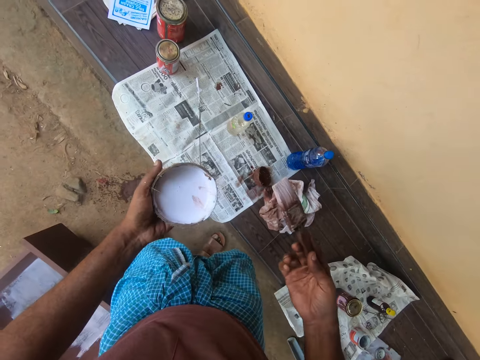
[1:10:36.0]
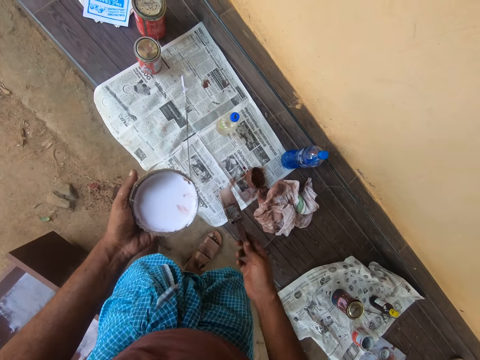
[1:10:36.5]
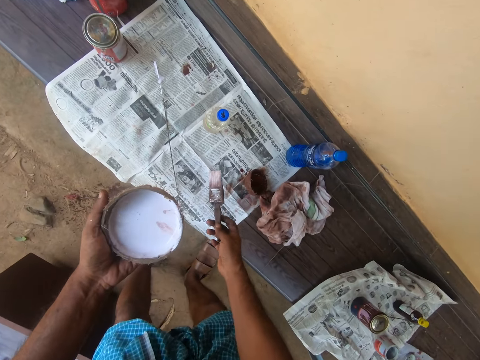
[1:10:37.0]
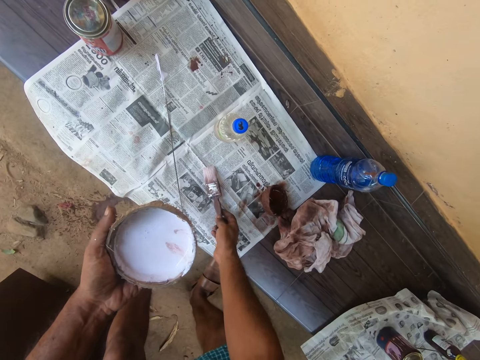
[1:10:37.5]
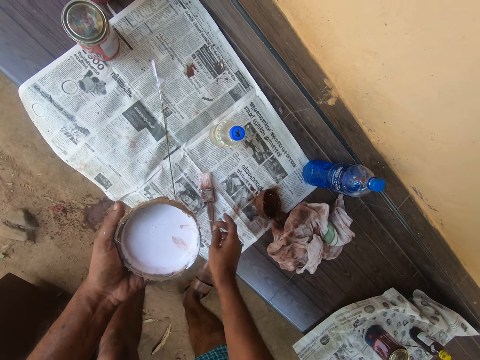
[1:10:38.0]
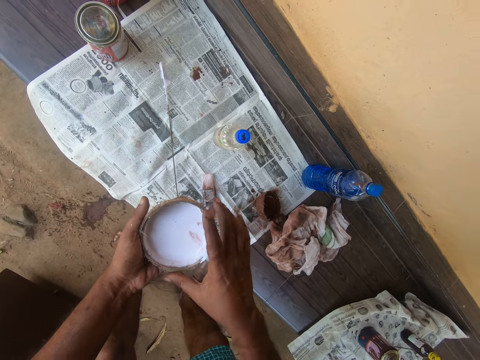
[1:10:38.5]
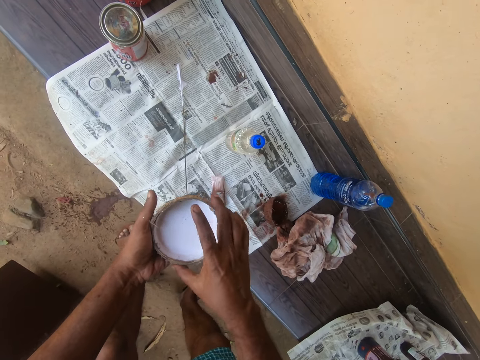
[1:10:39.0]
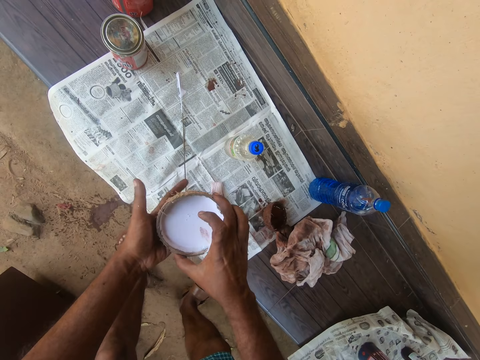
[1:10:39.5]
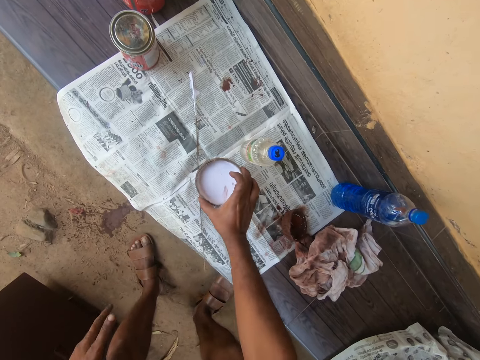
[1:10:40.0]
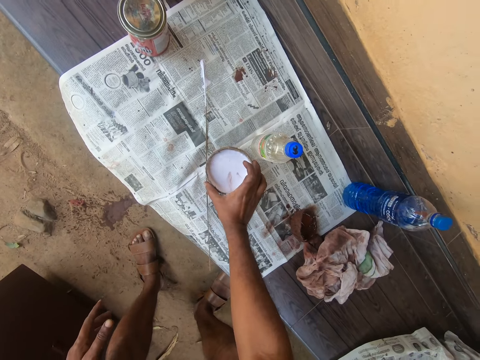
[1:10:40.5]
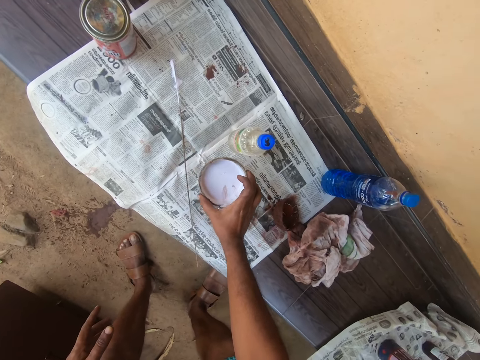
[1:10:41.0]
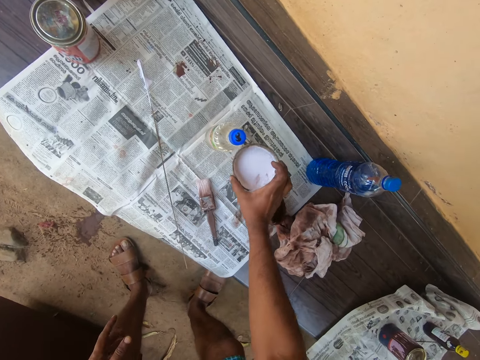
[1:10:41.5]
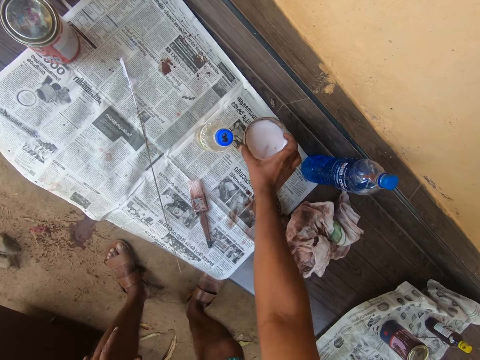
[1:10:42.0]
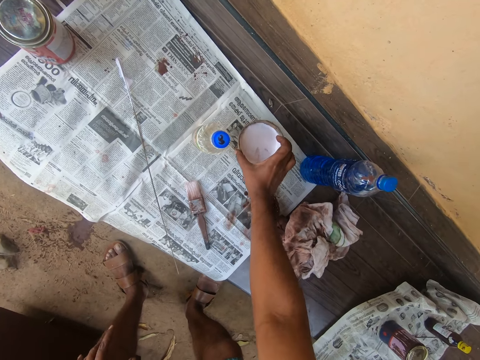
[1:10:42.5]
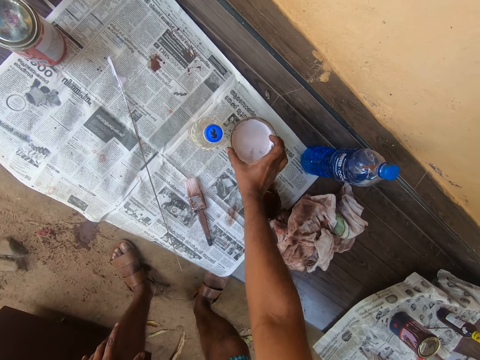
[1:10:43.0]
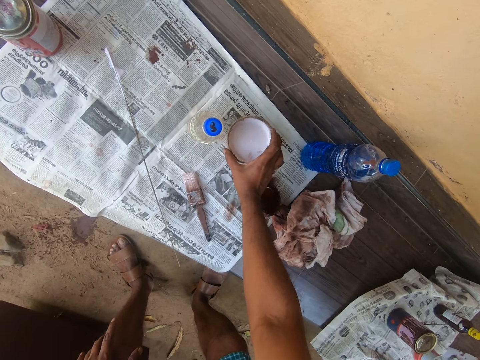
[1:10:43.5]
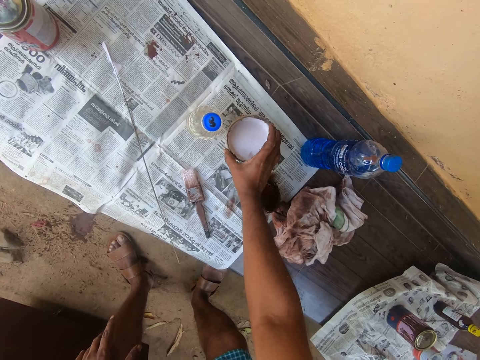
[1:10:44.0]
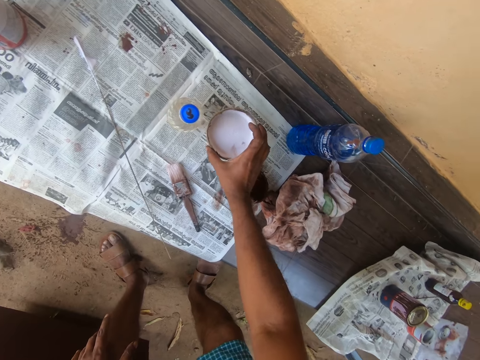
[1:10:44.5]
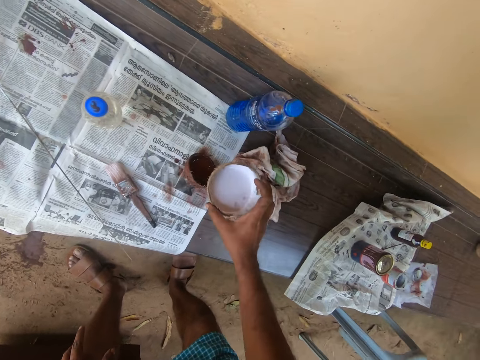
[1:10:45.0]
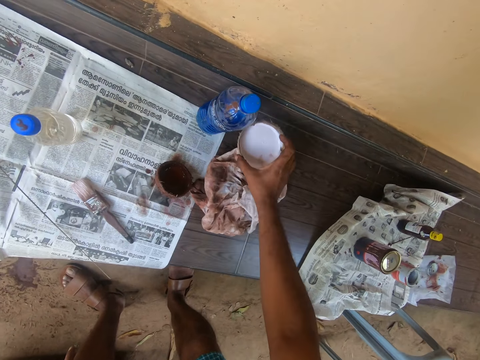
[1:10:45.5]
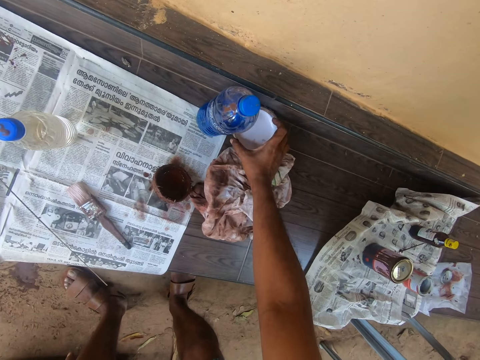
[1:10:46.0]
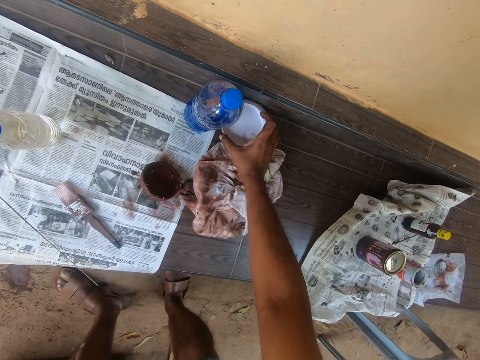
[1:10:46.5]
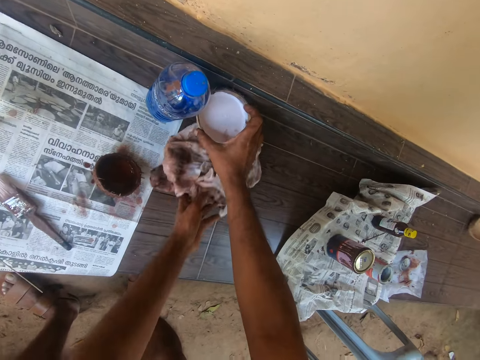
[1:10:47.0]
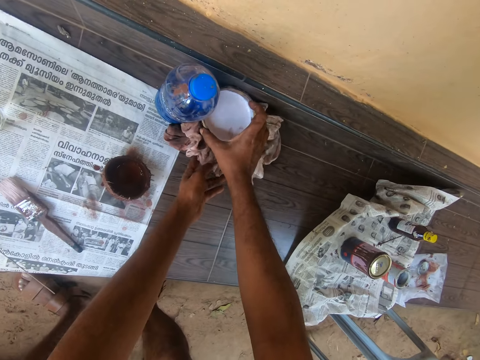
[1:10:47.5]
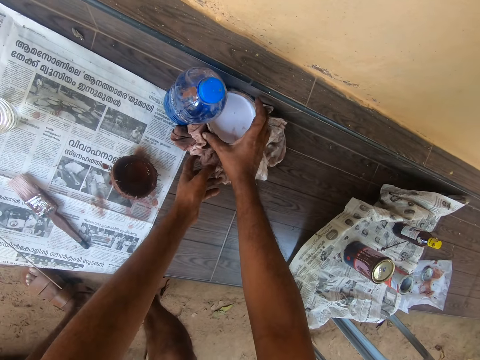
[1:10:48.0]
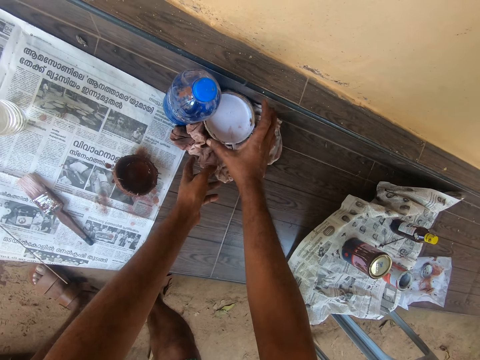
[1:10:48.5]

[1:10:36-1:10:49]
The camera wearer drops the brush on the newspaper. They pass the coconut shell or bowl to the right hand. They drop the bowl on the bench. They move the coconut shell. They move the coconut shell again. They lift the coconut shell, put the coconut shell down, and lift the coconut shell. They adjust the cloth underneath the bowl on the bench. They place the bowl on the cloth.

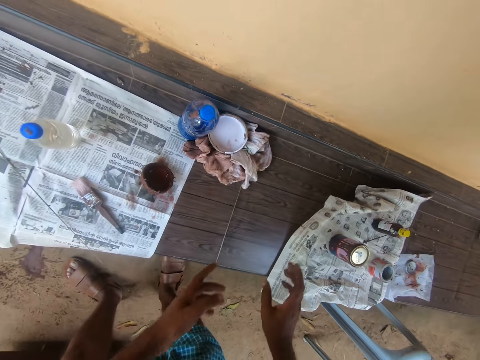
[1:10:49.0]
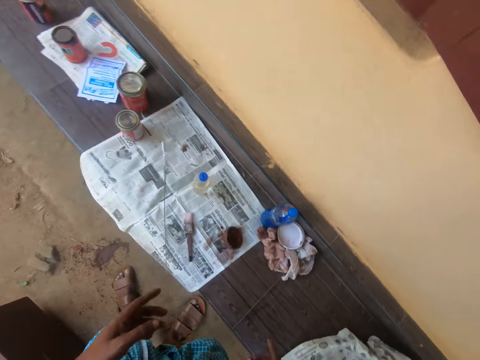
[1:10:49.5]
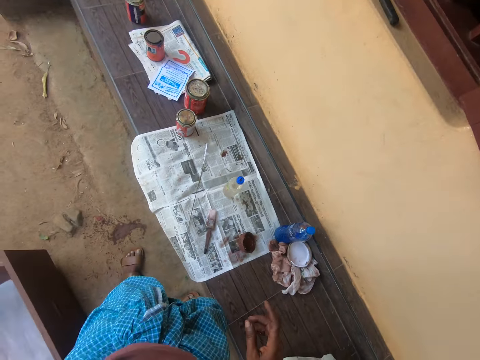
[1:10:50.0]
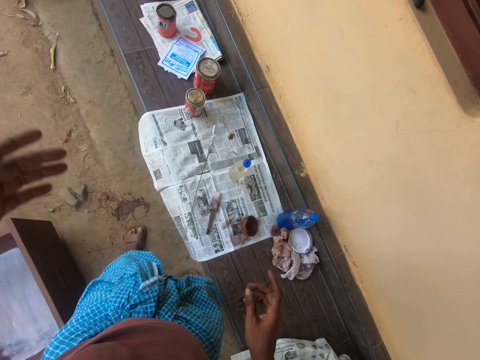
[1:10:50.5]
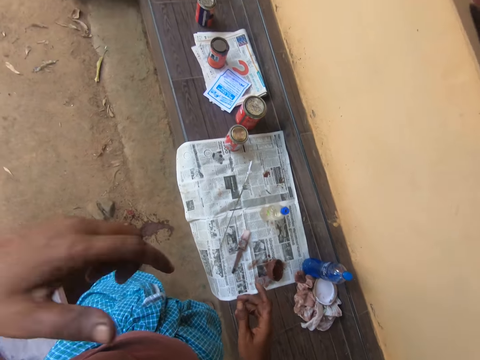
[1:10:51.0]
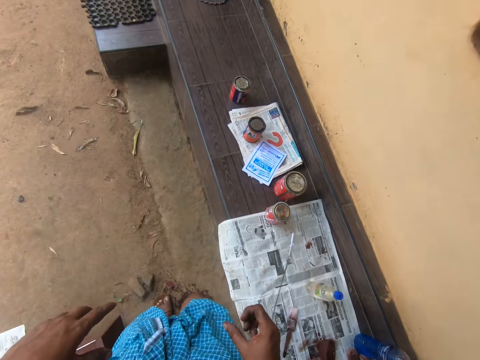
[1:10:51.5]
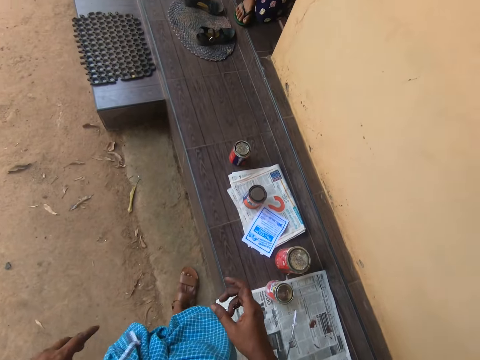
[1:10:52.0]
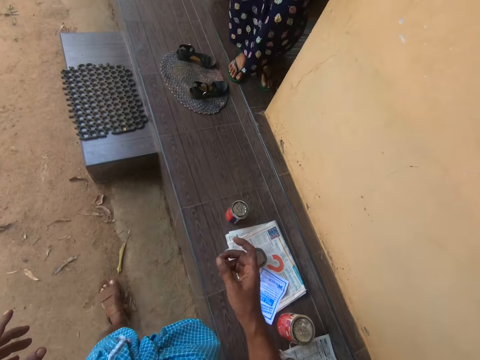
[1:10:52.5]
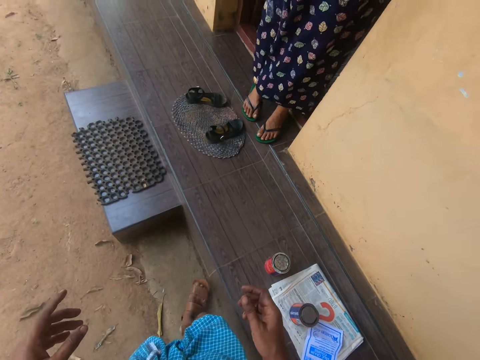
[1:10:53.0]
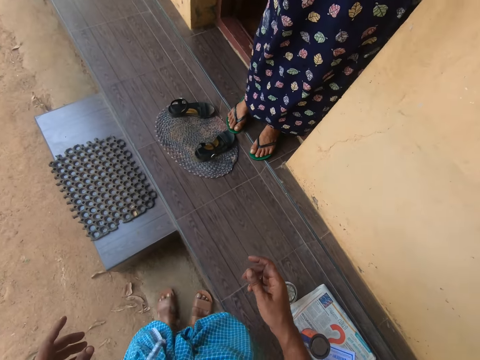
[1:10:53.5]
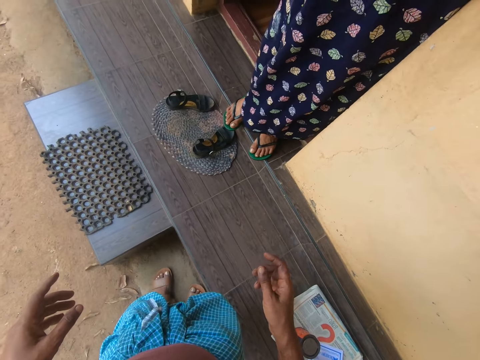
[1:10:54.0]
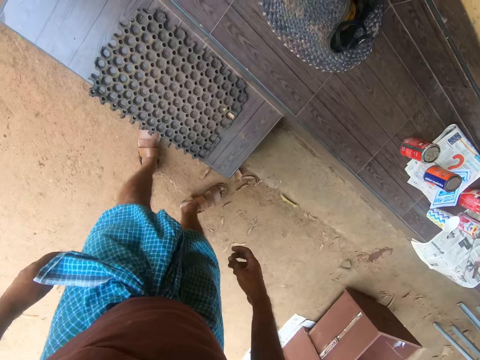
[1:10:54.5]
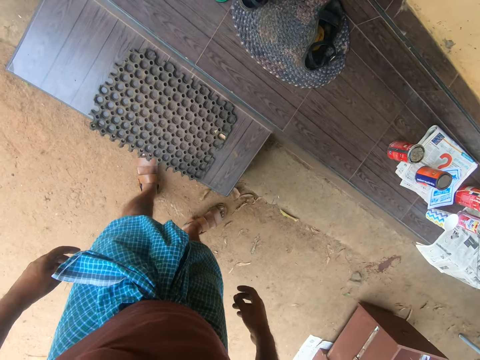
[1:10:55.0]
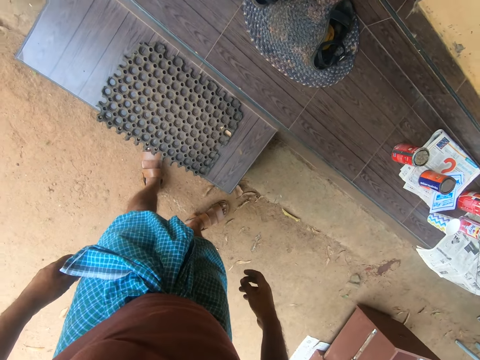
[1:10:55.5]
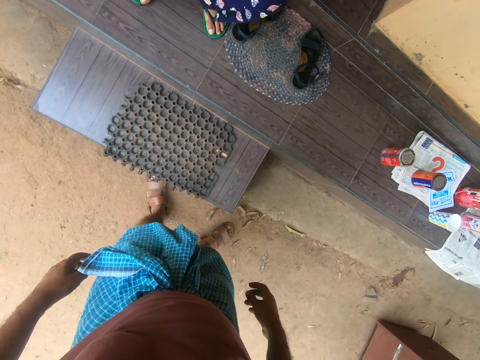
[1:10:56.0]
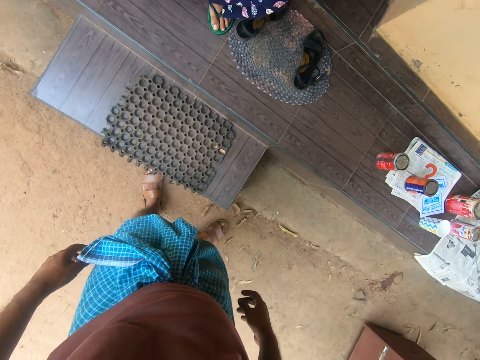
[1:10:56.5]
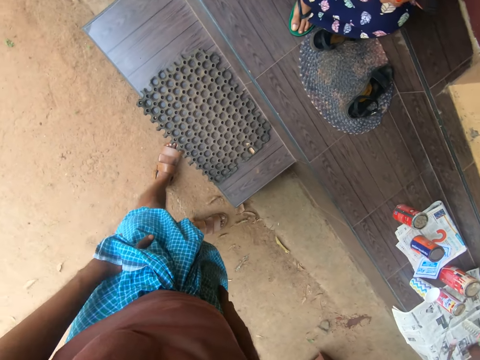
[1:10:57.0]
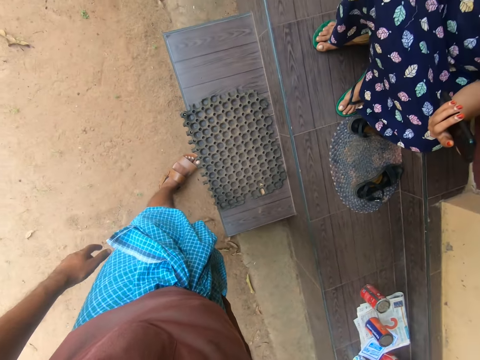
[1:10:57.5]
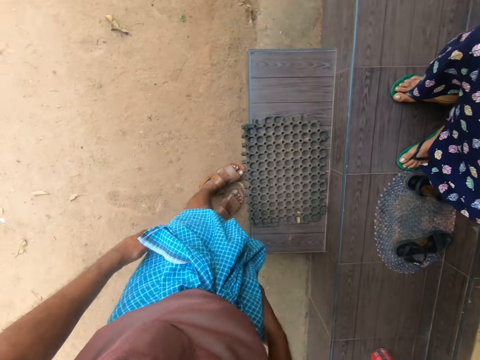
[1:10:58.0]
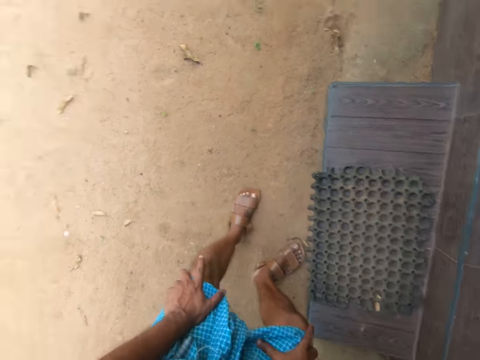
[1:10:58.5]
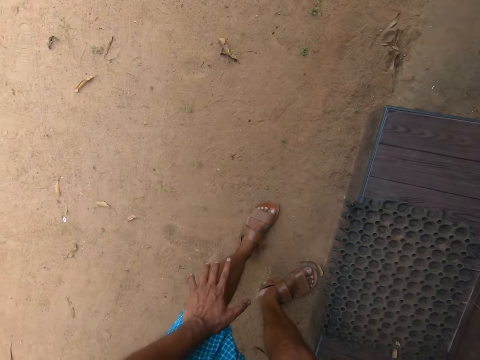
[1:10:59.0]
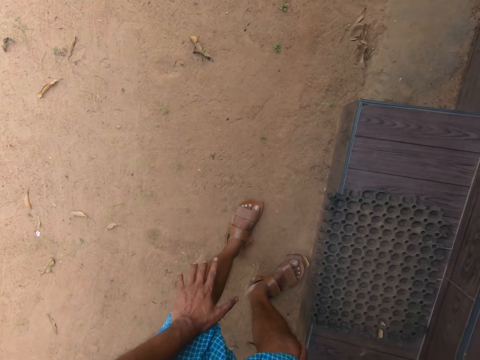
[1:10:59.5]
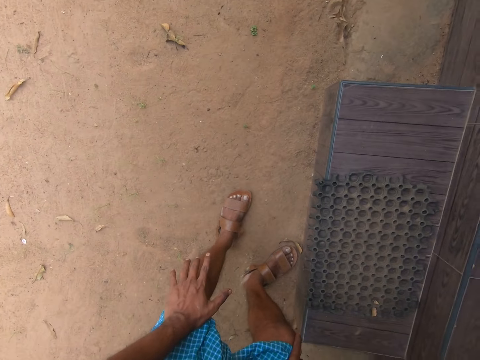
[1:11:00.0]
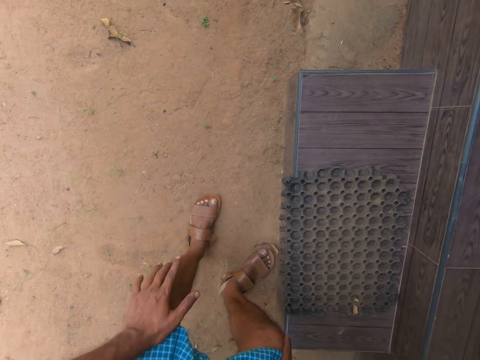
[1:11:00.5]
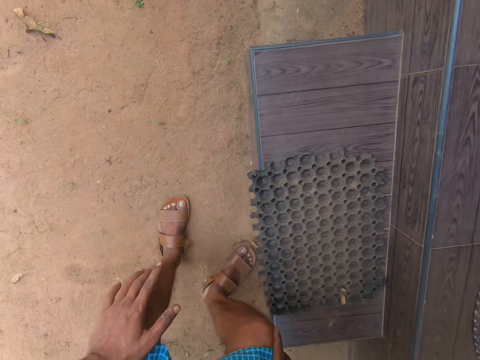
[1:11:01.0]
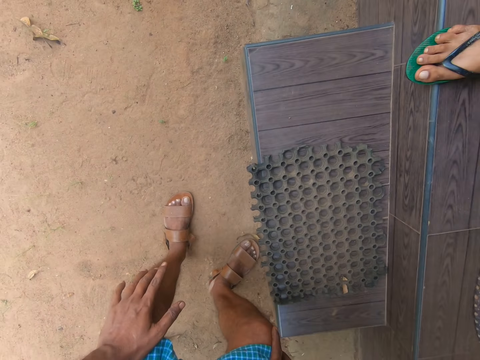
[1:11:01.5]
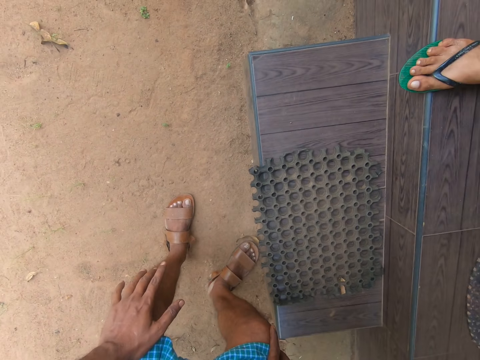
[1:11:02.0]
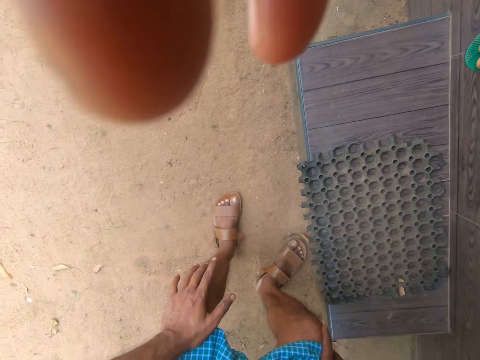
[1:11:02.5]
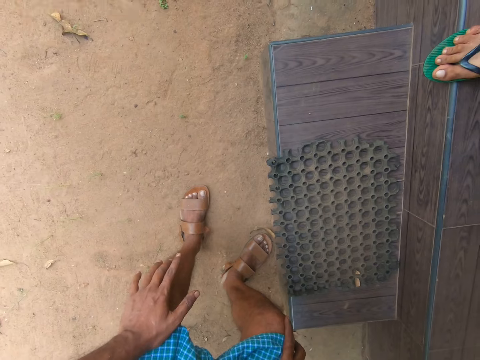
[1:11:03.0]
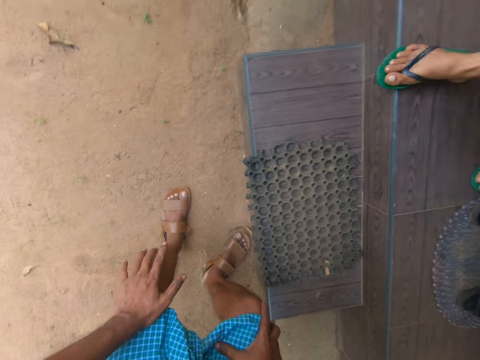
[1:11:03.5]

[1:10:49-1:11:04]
The camera wearer wipes the hand on the piece of cloth. They move the hand. They step forward. They converse with a woman. They walk in the compound. The woman converses. The camera wearer converses. They move the leg. They look down. The woman converses, moves the leg, and moves the hand. The woman adjusts the camera with her hands.
